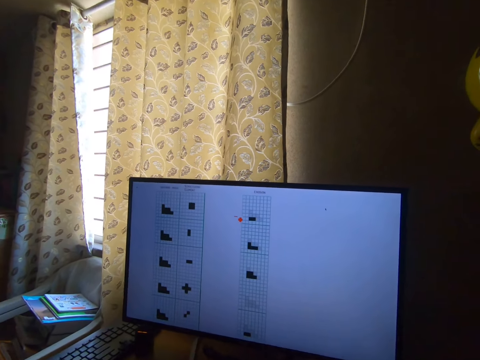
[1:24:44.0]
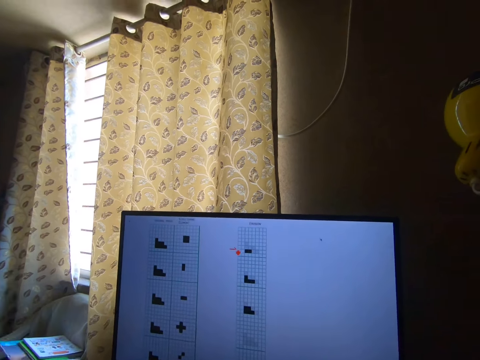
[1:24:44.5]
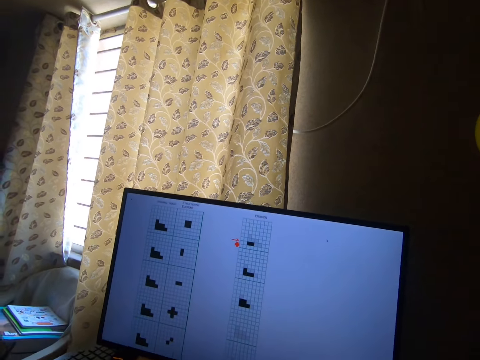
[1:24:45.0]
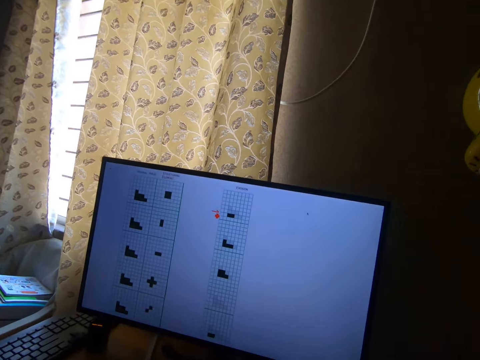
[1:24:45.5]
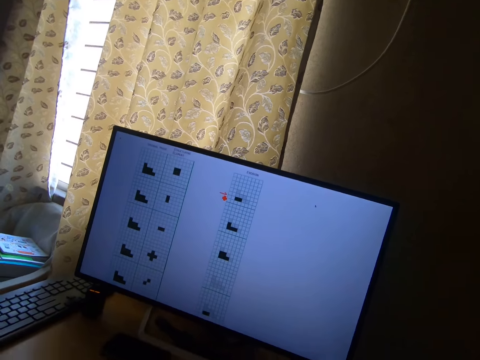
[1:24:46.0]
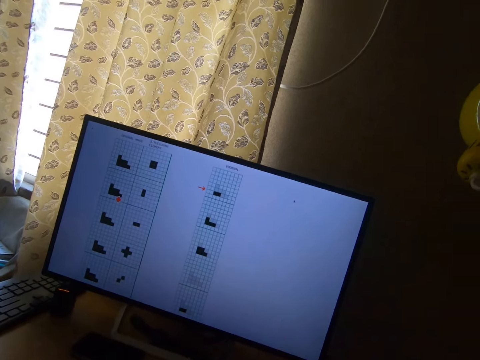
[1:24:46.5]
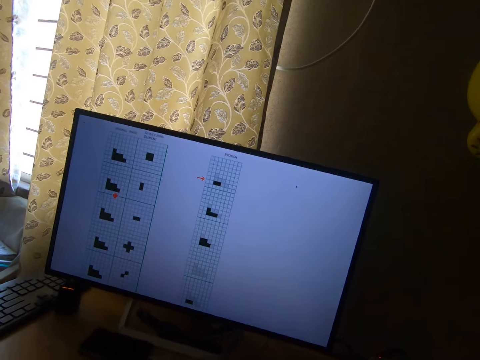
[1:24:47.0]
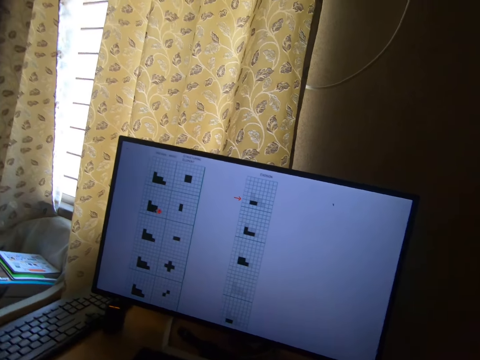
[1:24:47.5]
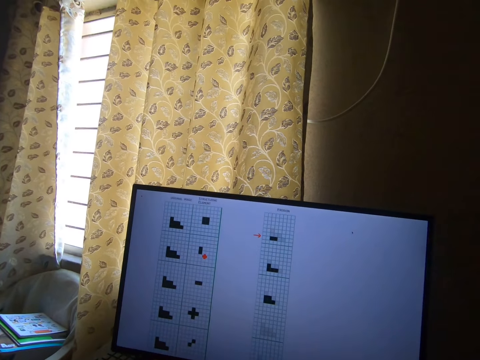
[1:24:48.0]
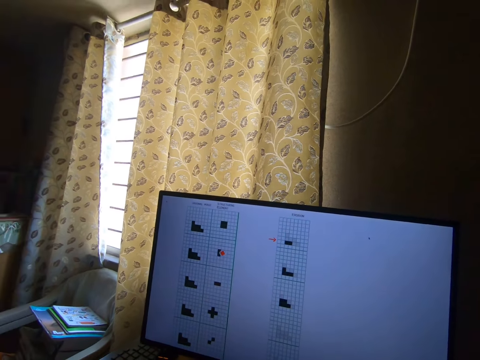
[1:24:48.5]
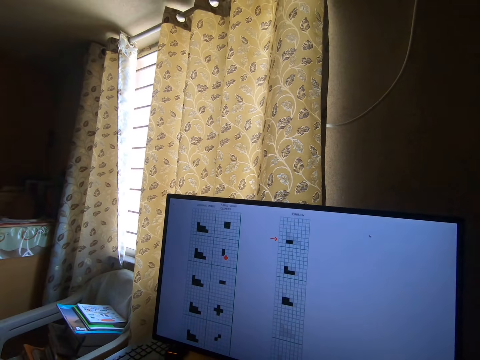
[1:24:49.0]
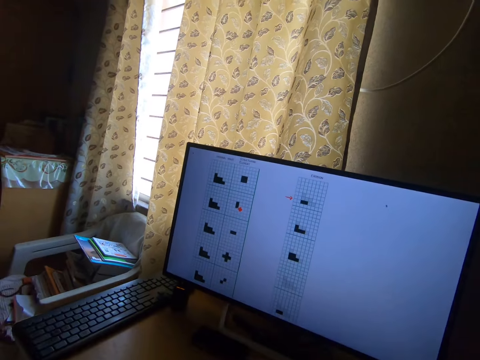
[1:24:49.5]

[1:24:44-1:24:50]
The camera wearer lowers his left hand. He looks at a monitor.

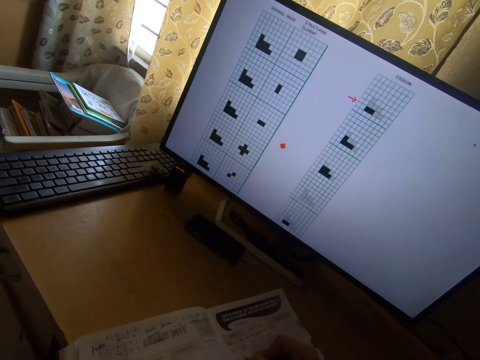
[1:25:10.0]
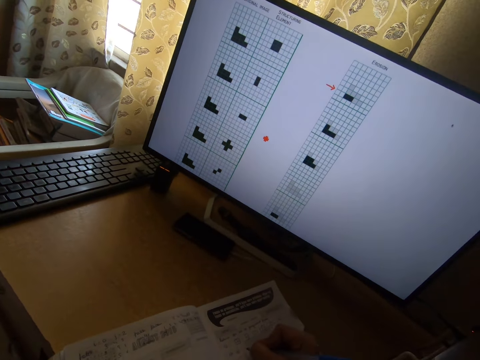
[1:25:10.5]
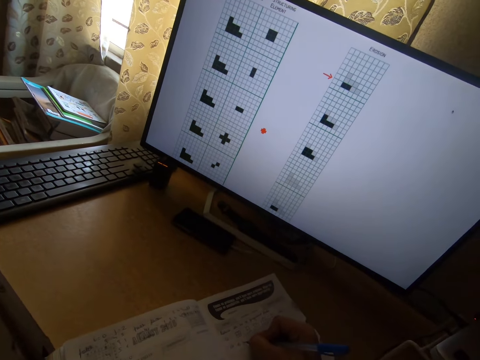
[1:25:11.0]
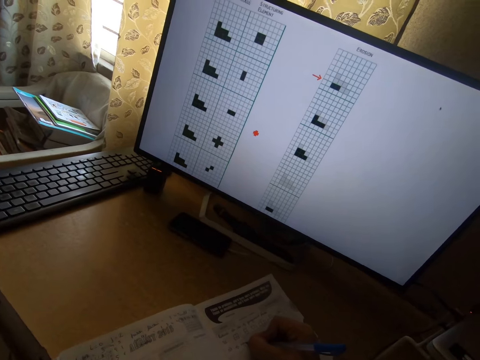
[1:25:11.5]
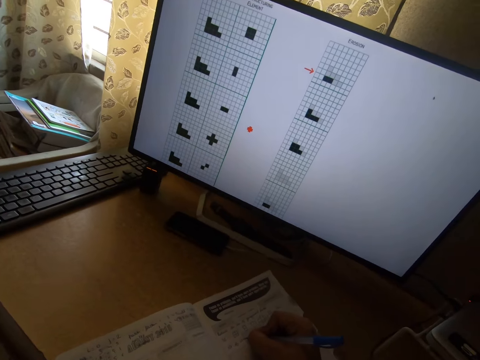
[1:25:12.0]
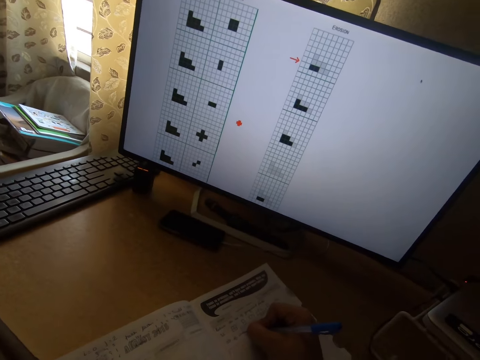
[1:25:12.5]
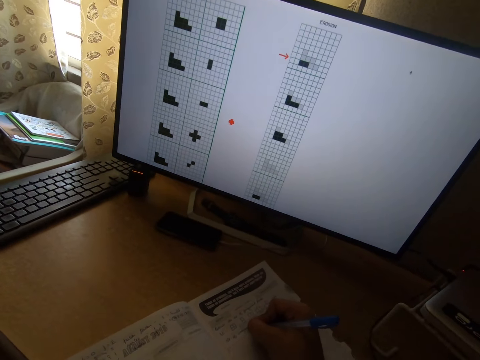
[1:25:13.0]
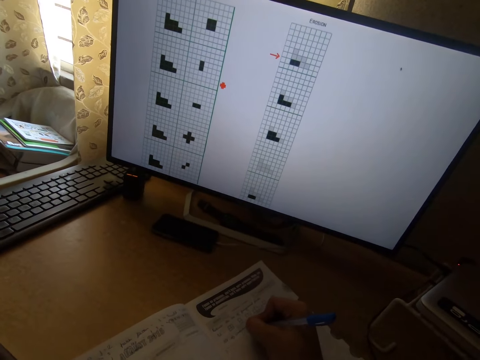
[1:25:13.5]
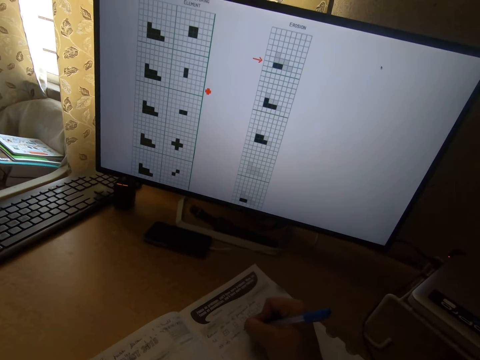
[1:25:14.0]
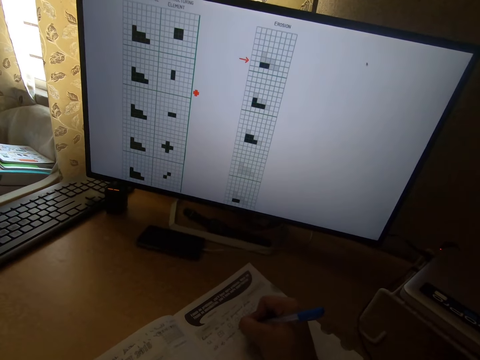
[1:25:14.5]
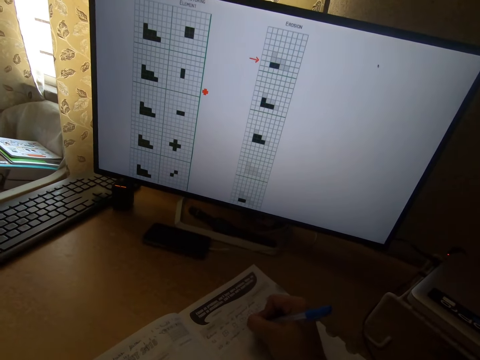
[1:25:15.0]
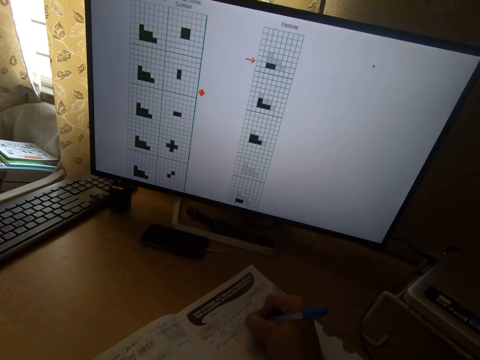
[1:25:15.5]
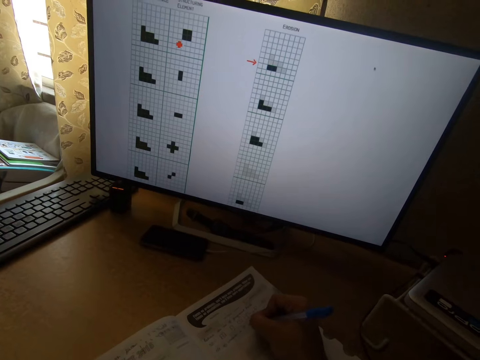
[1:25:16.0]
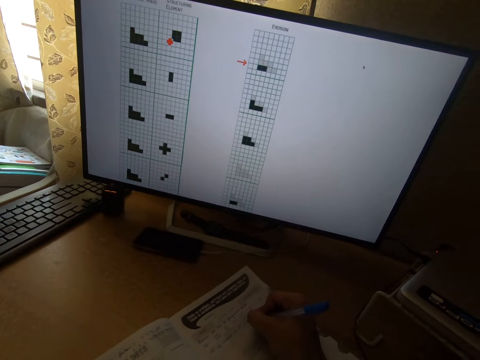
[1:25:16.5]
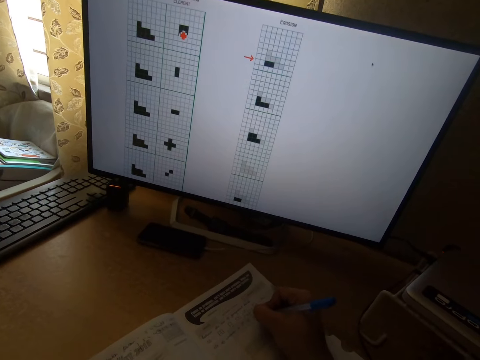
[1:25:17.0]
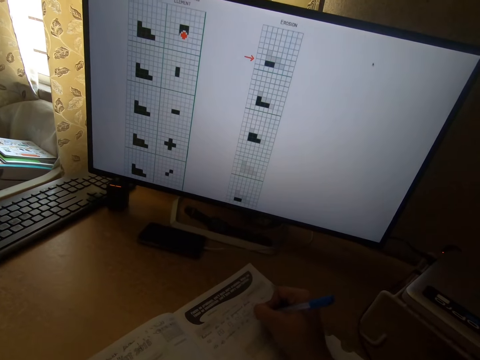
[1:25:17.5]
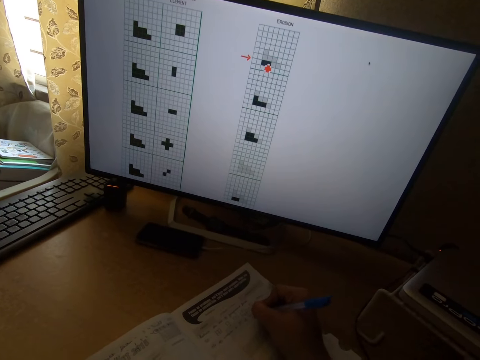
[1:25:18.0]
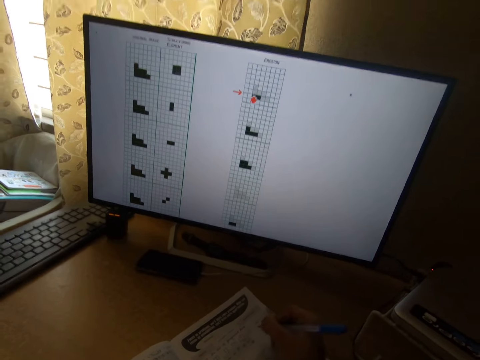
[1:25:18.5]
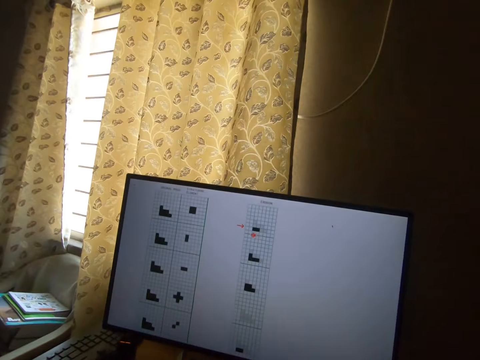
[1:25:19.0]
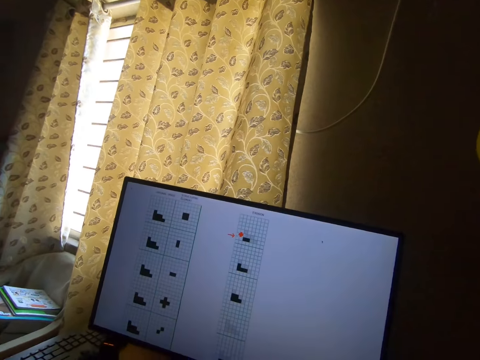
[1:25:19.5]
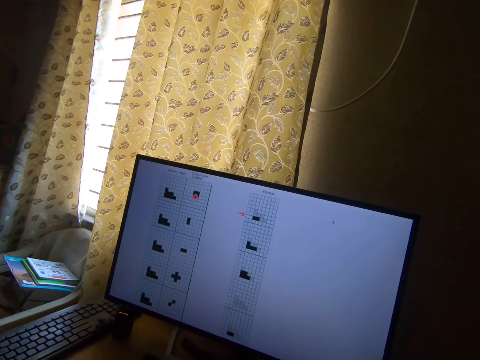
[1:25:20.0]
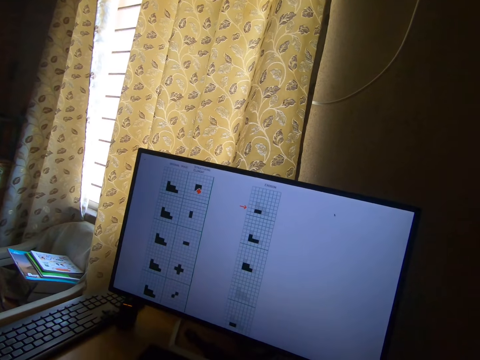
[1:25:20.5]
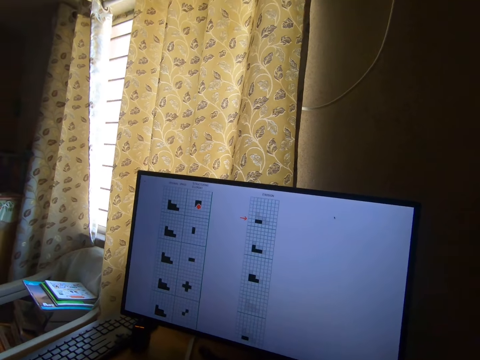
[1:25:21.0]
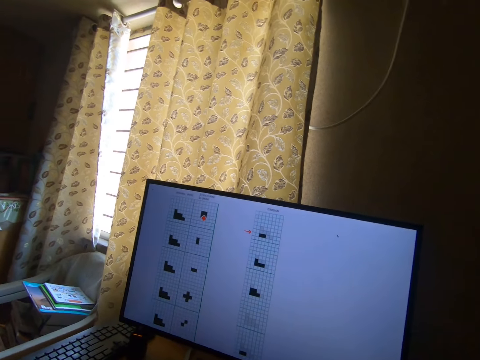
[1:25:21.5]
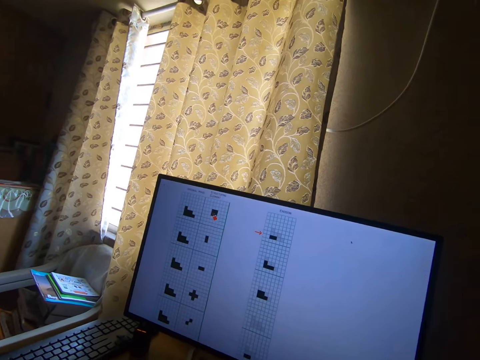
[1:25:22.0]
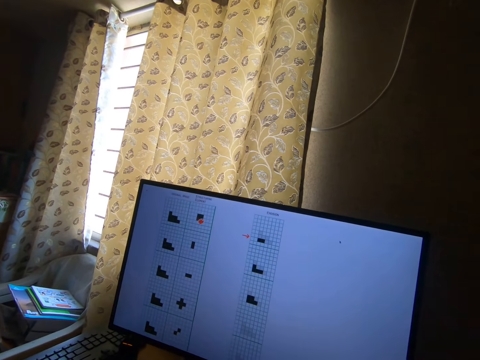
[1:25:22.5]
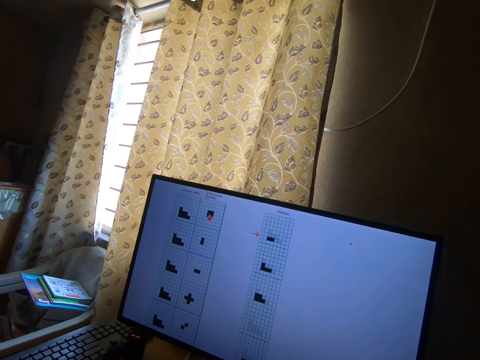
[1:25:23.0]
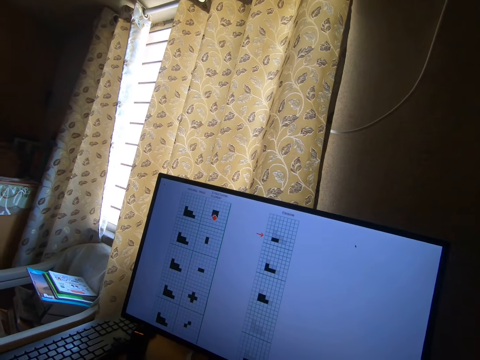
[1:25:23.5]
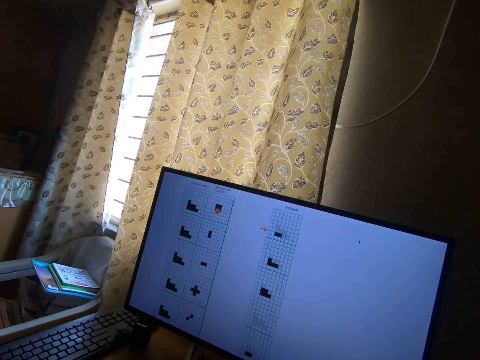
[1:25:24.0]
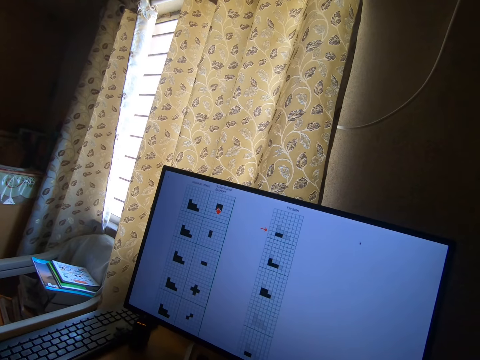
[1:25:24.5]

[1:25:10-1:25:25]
The camera wearer writes on the book with the pen in his right hand. He looks at a monitor.

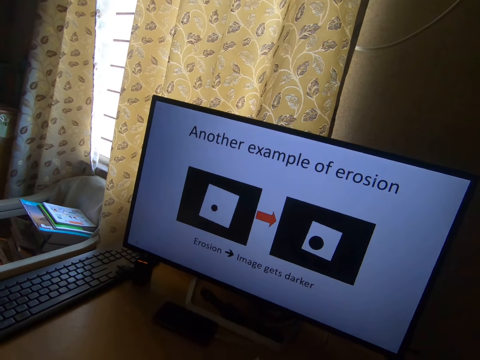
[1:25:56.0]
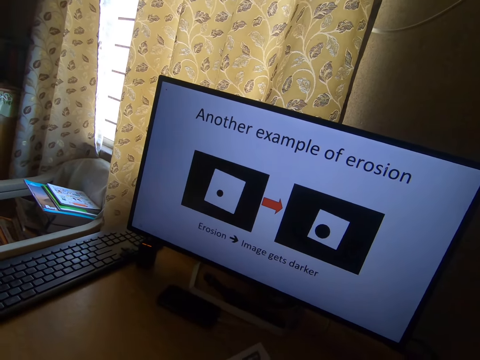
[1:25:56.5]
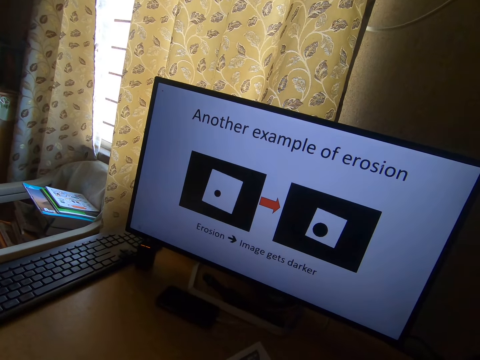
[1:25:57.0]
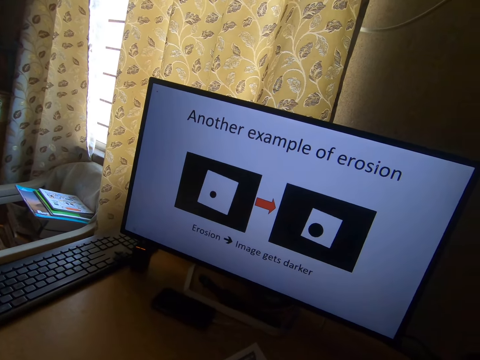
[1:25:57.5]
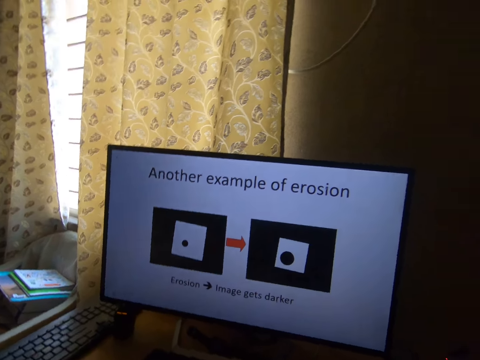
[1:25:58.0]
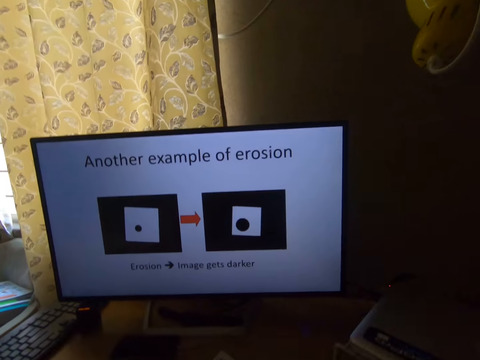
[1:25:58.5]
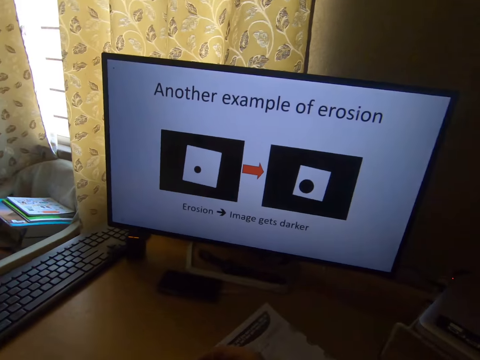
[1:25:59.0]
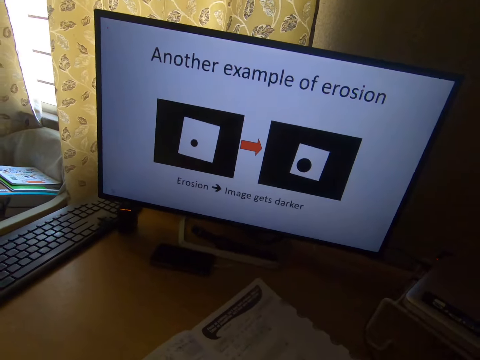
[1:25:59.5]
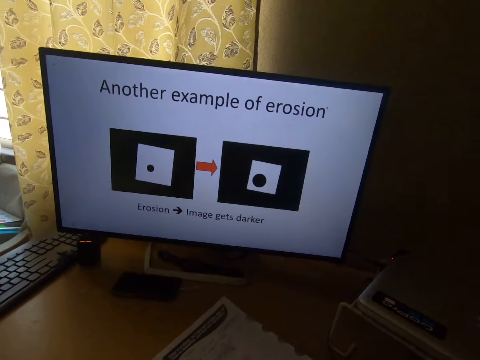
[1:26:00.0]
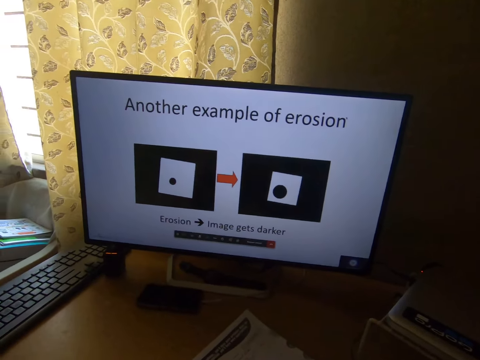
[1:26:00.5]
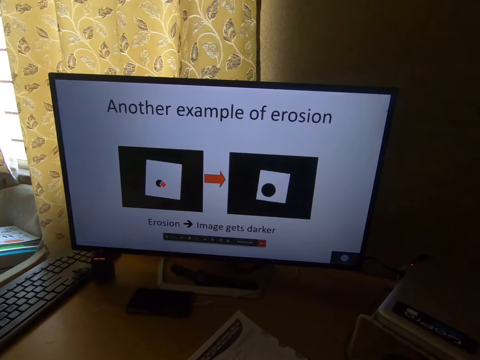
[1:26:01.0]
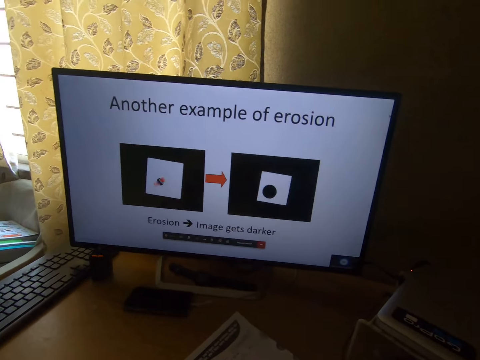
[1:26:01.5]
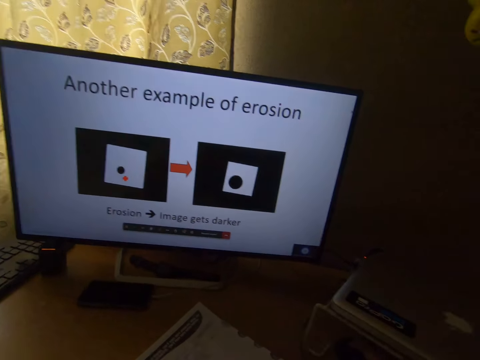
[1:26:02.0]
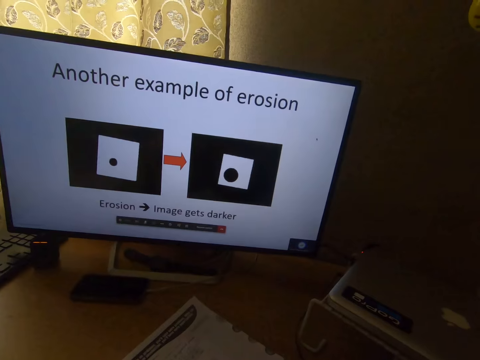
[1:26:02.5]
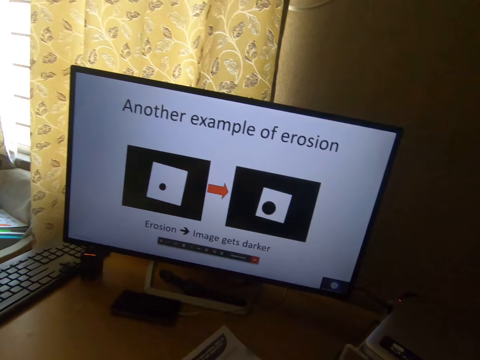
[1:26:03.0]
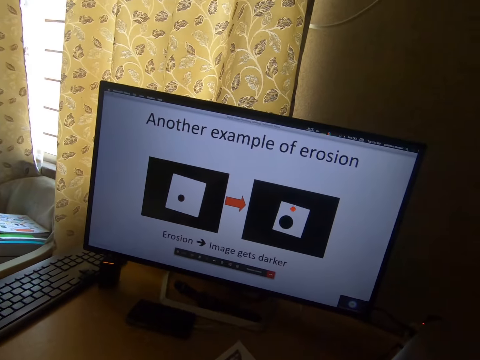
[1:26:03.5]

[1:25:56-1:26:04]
The camera wearer moves his hand. He operates a computer.
